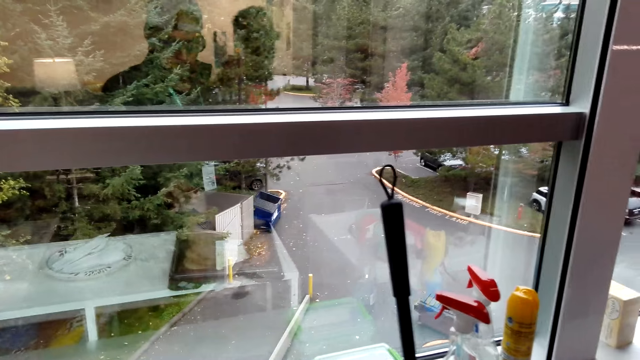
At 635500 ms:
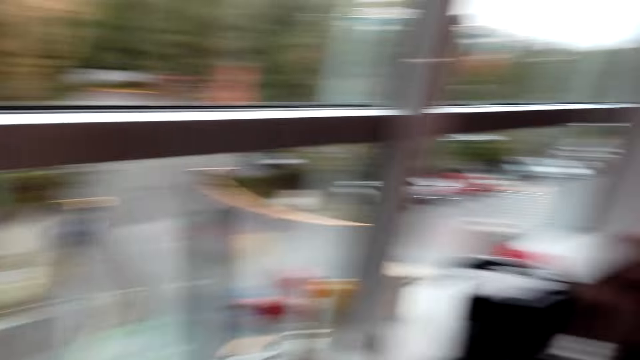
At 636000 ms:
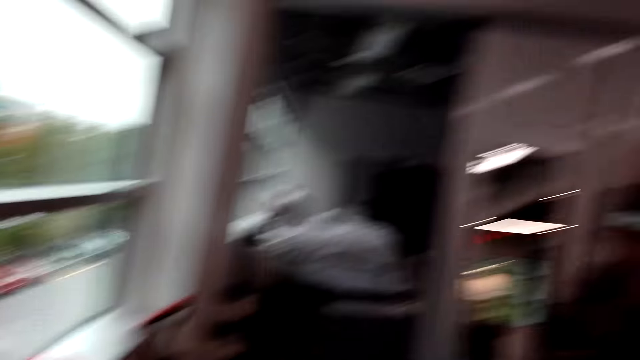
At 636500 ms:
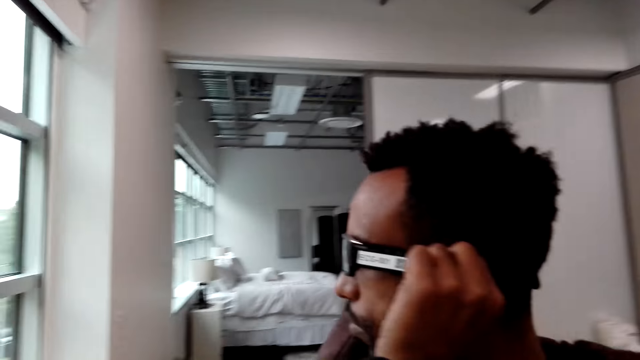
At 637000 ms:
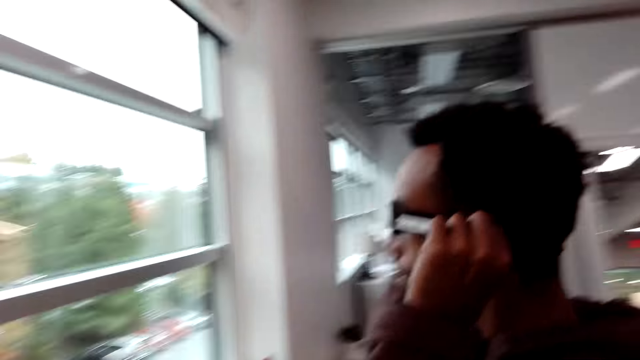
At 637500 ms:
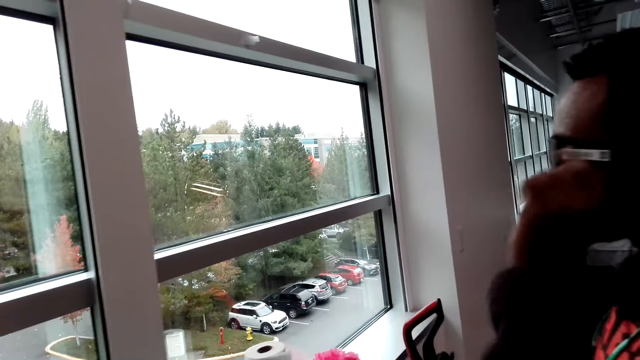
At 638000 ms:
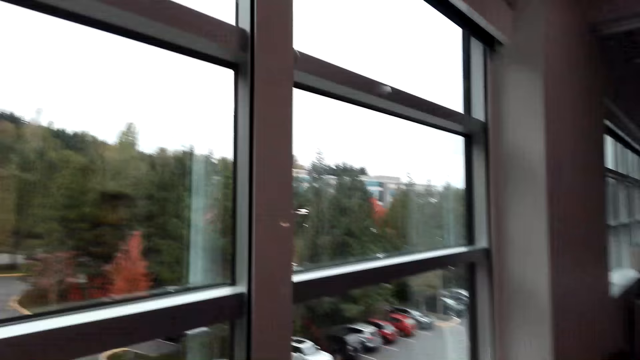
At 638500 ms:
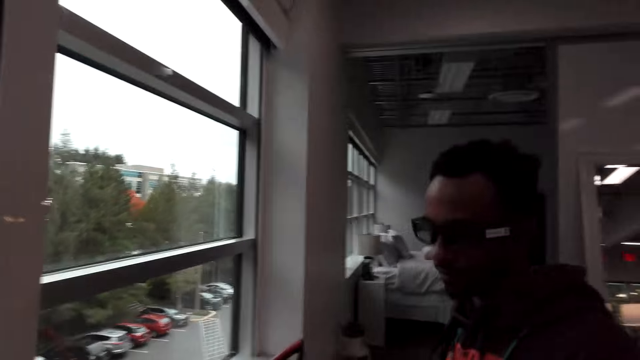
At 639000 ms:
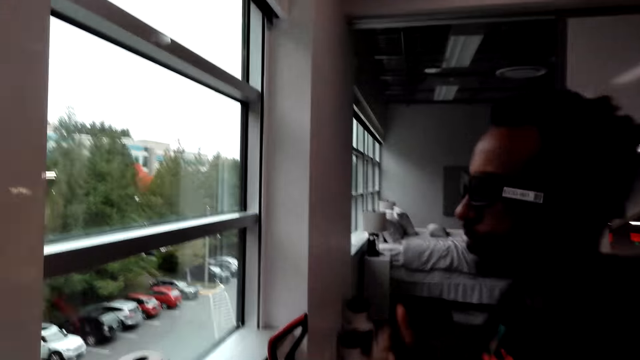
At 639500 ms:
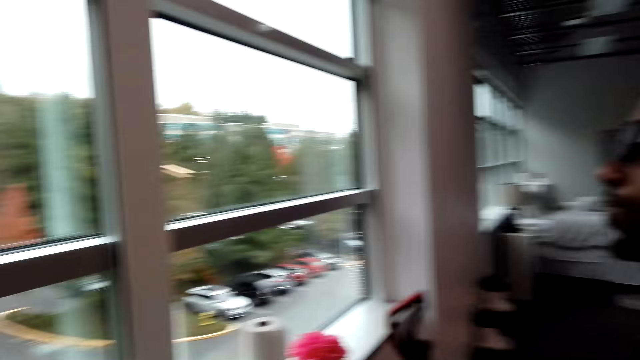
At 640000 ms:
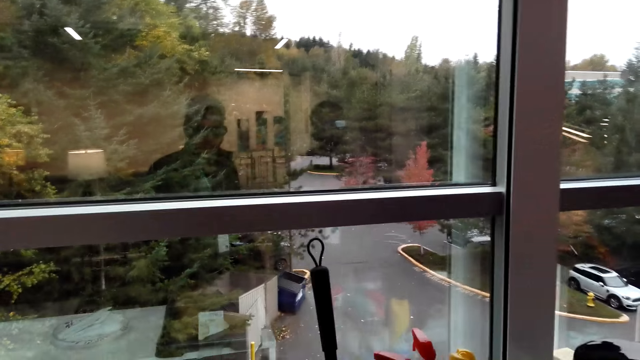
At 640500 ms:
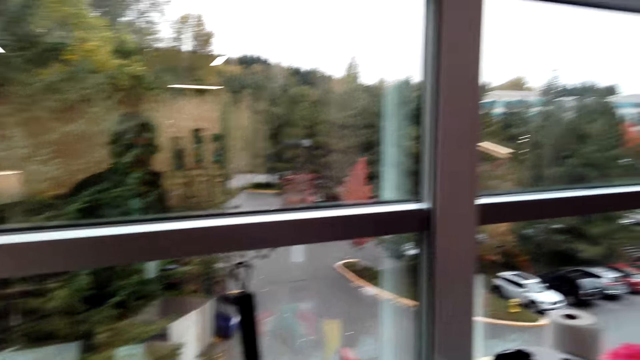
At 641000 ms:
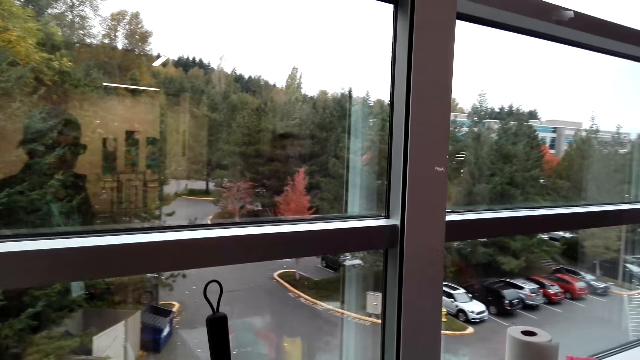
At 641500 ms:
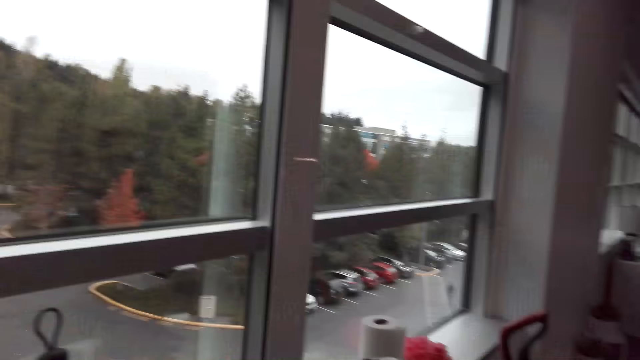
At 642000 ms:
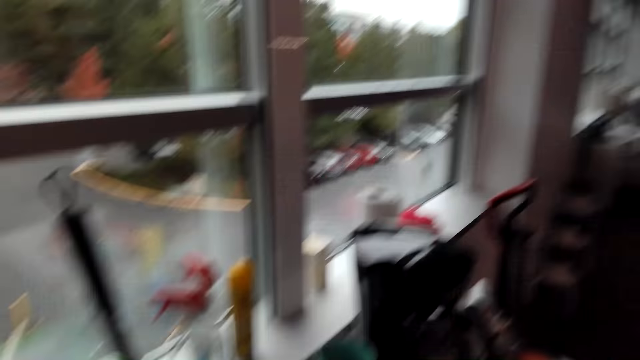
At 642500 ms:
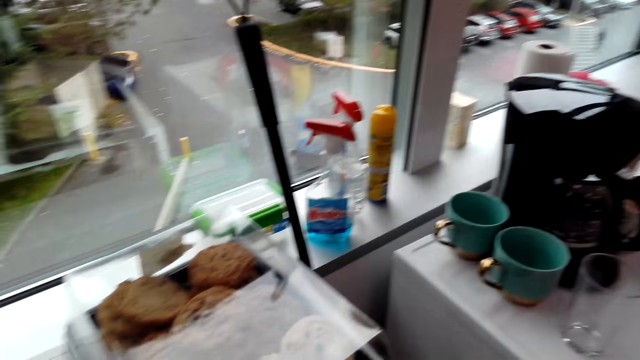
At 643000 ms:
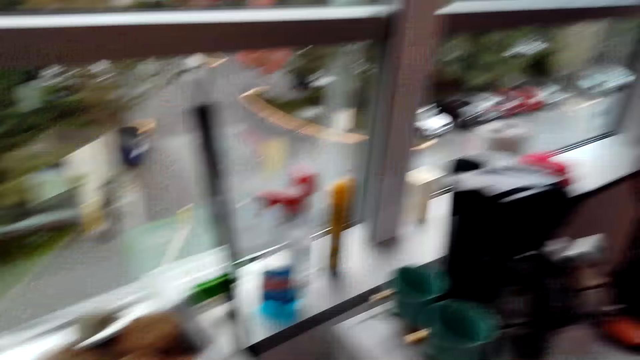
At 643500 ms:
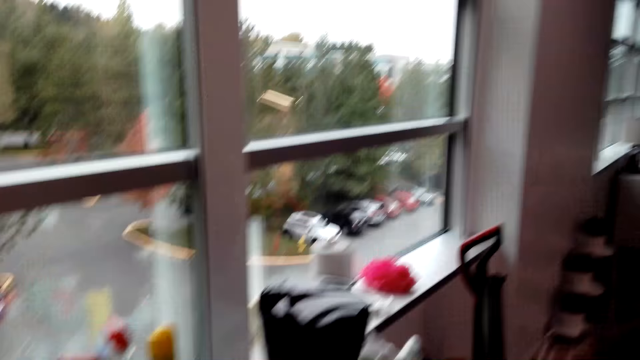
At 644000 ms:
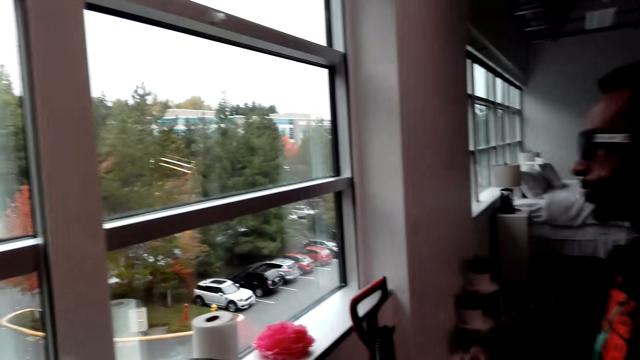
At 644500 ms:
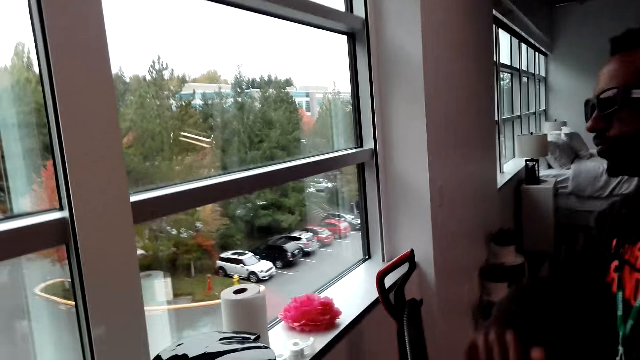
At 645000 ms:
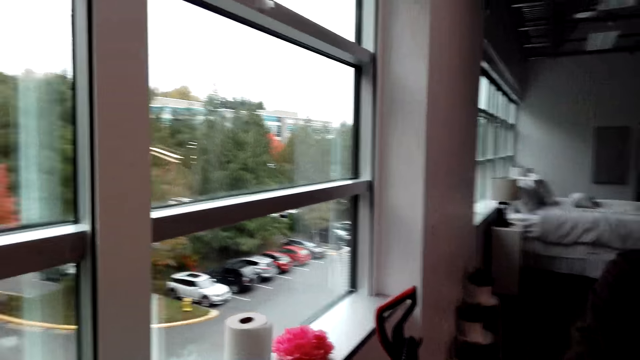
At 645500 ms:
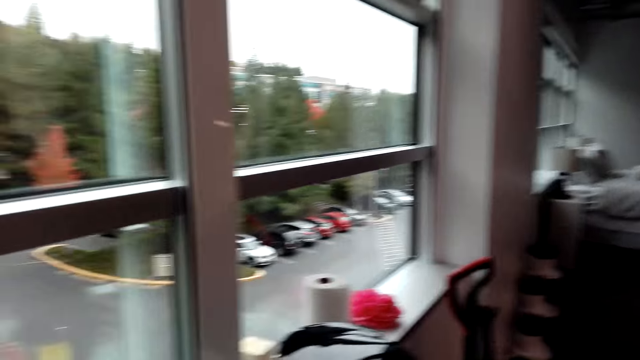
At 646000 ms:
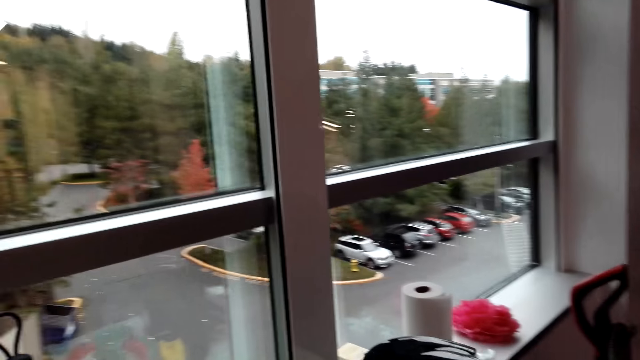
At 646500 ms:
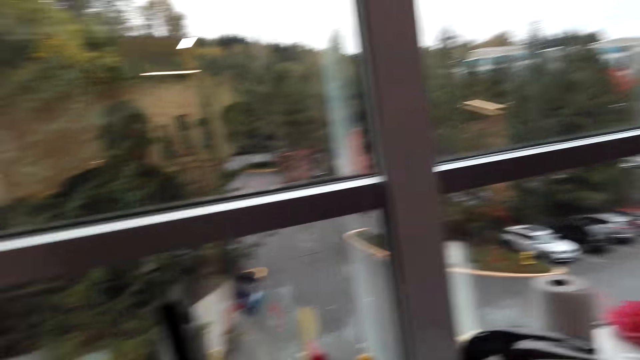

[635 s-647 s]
A man adjusts the camera glasses and moves around. He stands close to the camera wearer. The camera wearer moves around. The man stands close to the camera wearer again and again. He turns around and does something.

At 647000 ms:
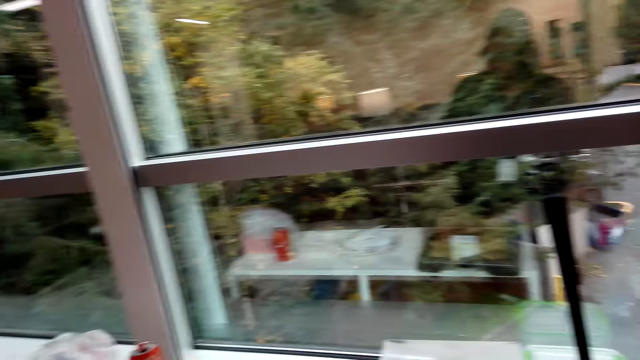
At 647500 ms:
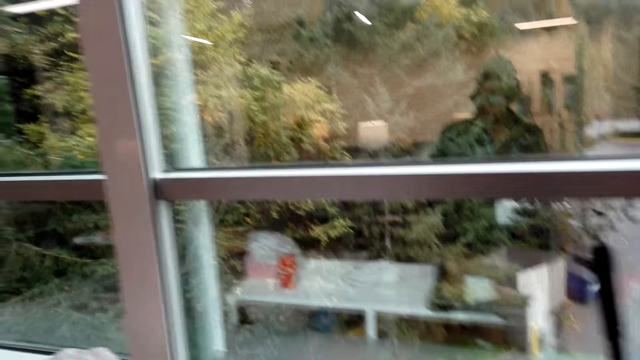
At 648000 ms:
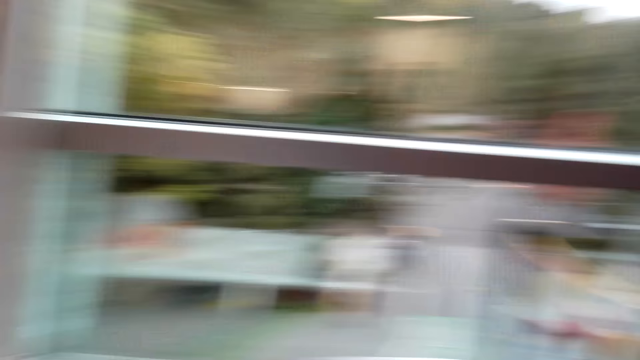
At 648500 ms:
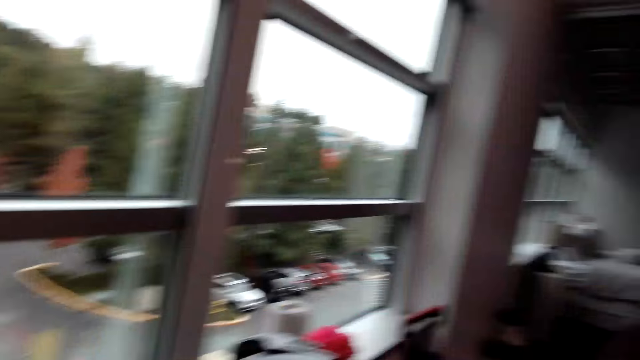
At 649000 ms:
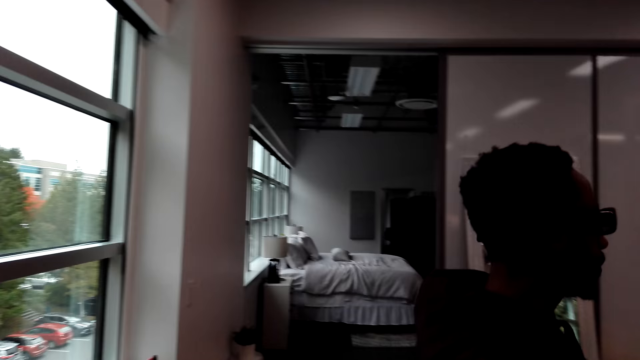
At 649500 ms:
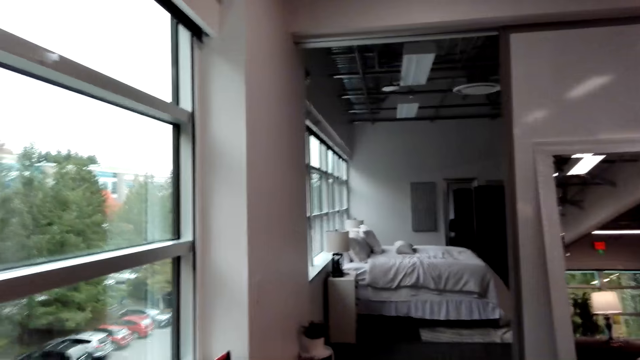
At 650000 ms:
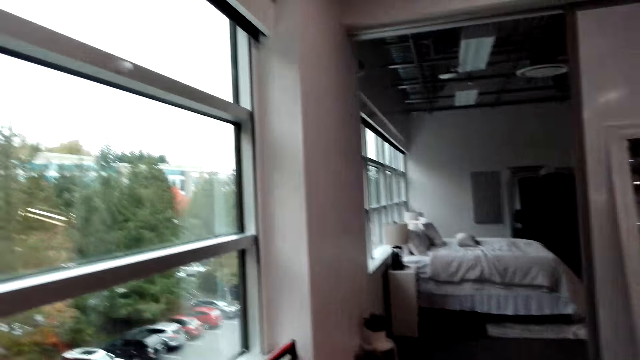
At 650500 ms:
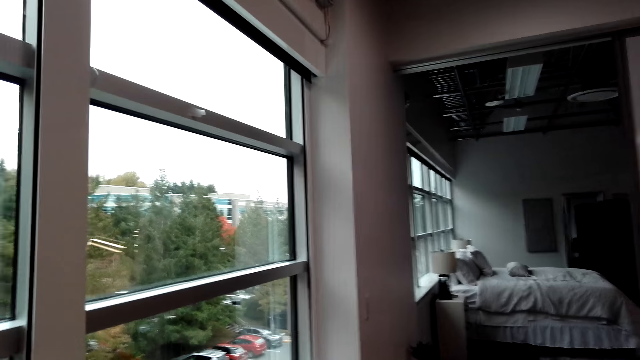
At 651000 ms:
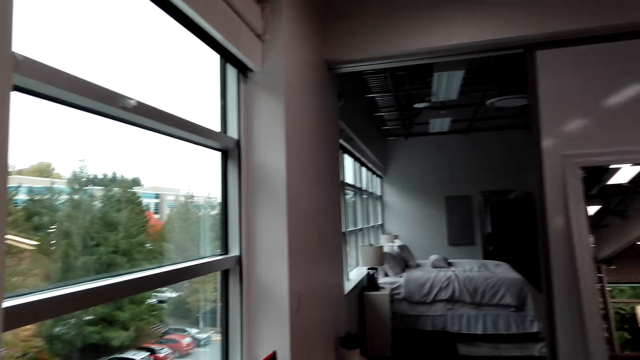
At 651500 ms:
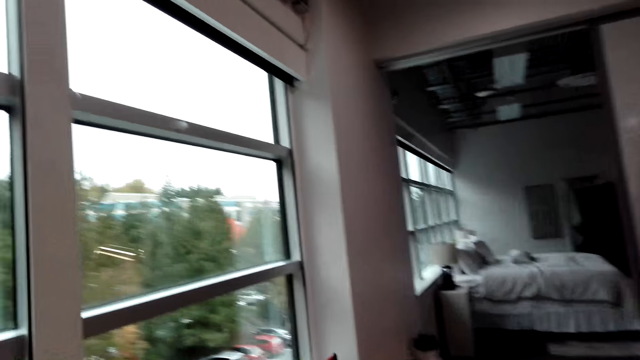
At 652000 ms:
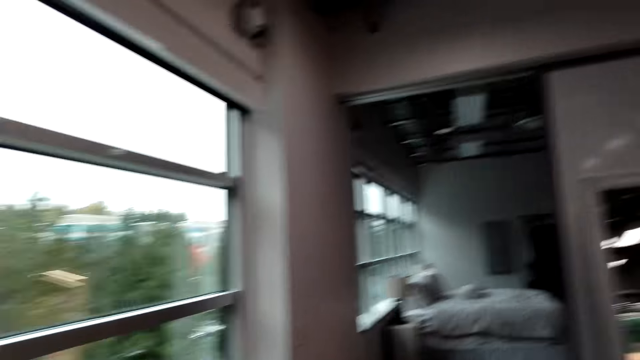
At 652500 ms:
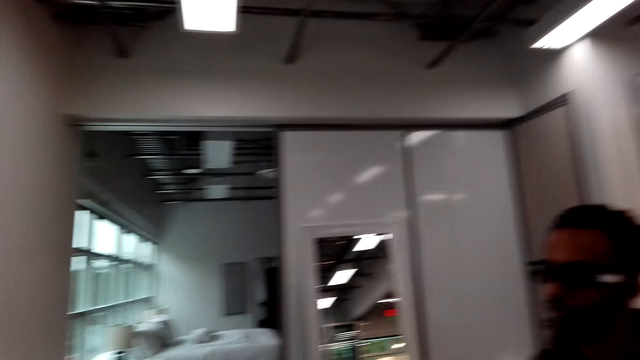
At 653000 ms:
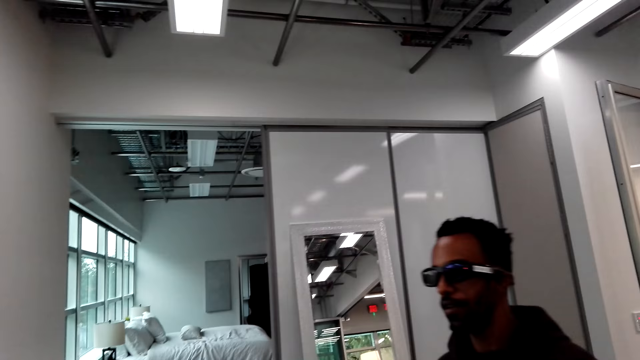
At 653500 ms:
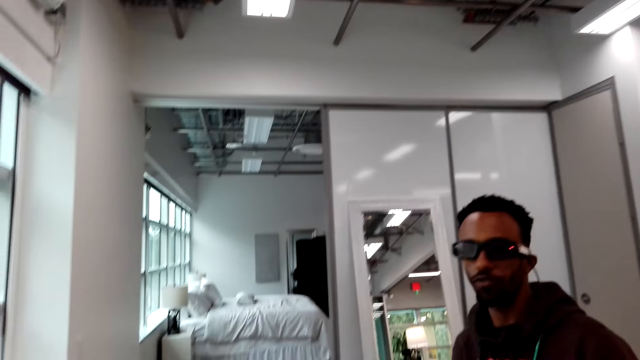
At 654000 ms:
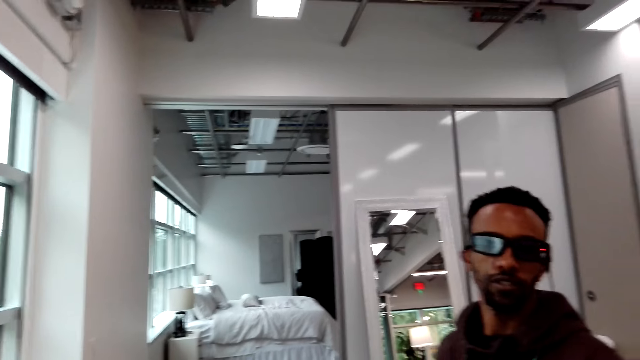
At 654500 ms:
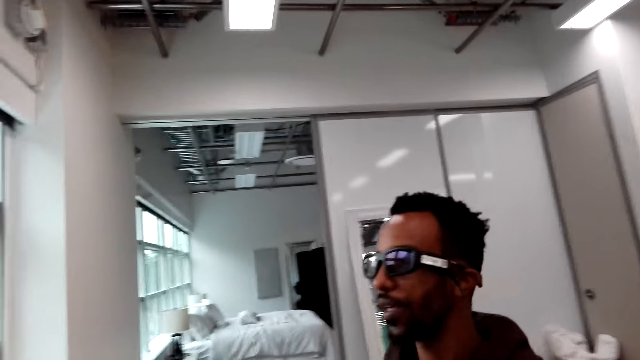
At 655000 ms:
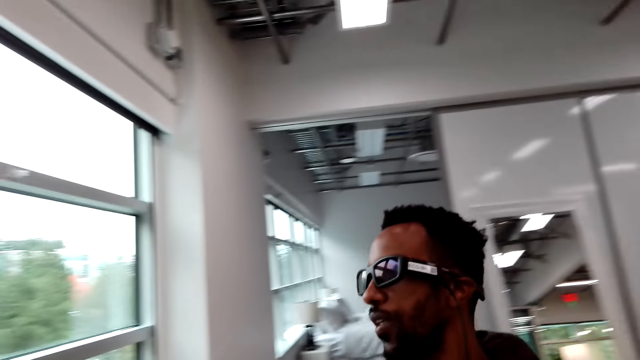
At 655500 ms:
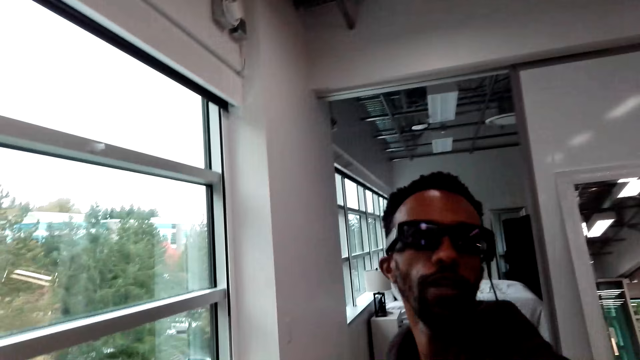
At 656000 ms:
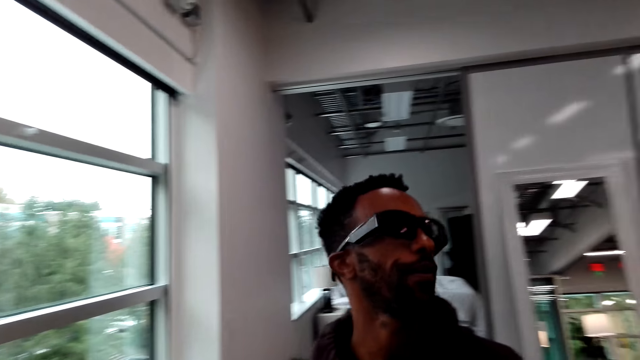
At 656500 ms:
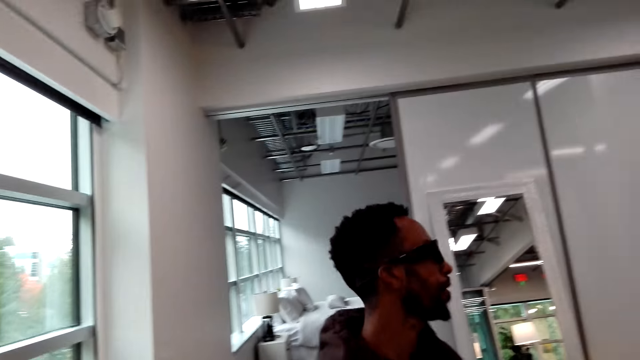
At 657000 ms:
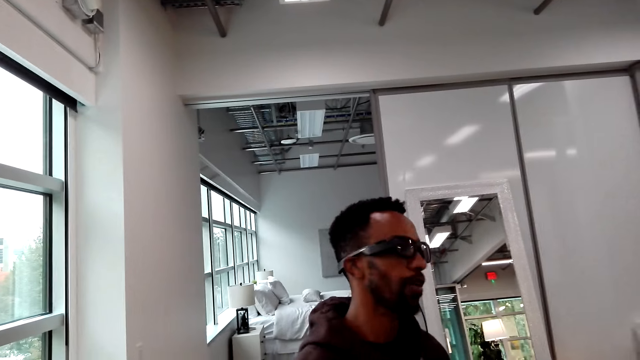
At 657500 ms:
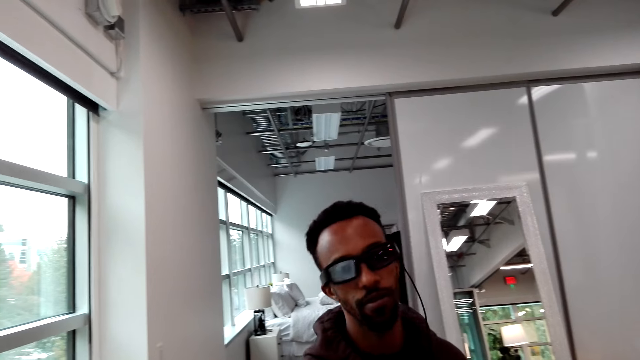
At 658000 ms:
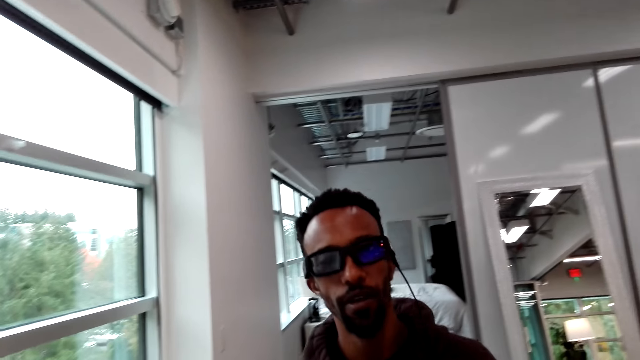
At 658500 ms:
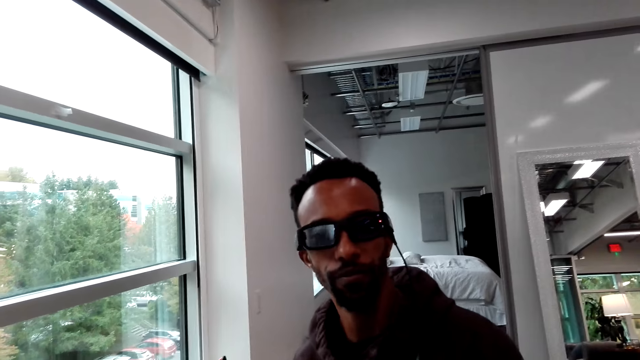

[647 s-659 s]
The camera wearer looks around and moves around. A man walks around. The camera wearer moves around. The man walks around again. He moves around and looks around.
